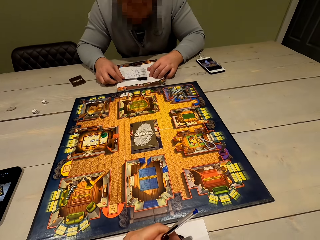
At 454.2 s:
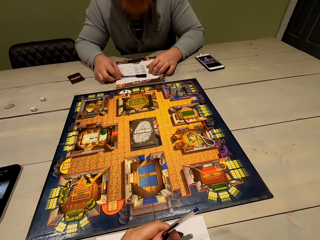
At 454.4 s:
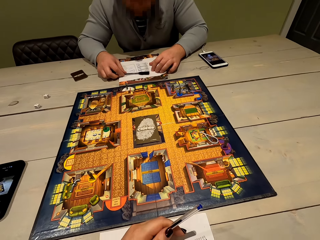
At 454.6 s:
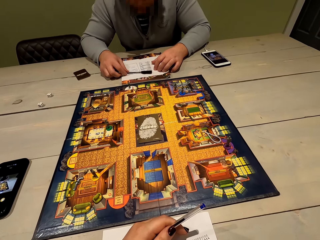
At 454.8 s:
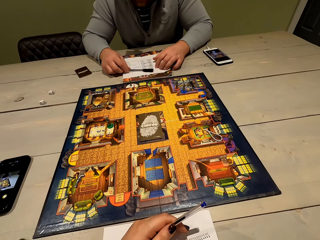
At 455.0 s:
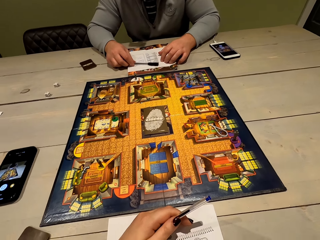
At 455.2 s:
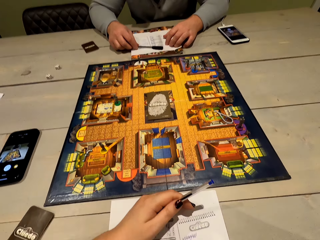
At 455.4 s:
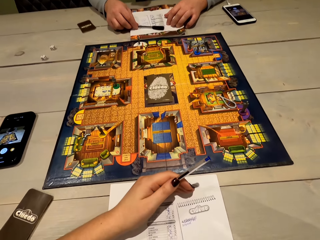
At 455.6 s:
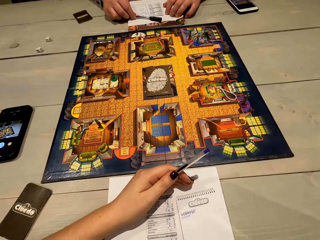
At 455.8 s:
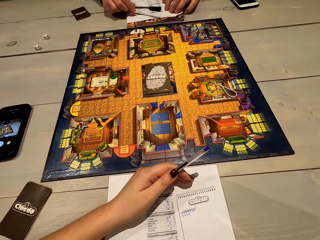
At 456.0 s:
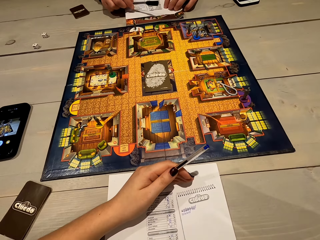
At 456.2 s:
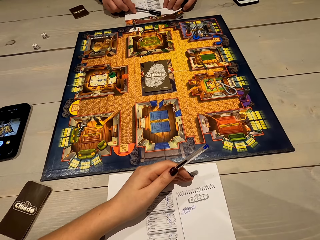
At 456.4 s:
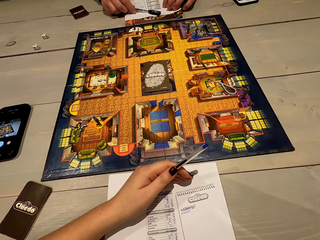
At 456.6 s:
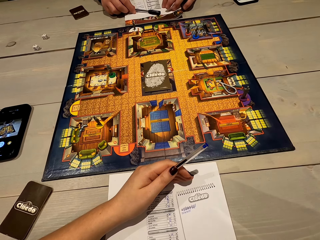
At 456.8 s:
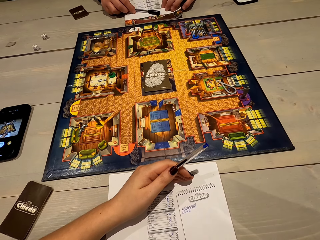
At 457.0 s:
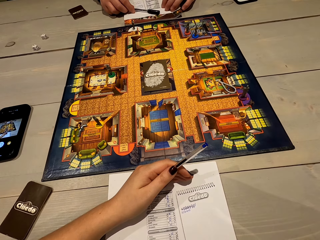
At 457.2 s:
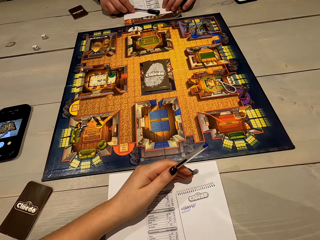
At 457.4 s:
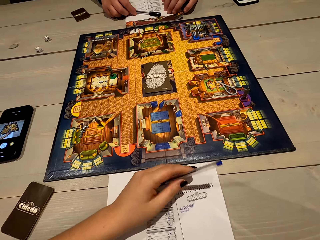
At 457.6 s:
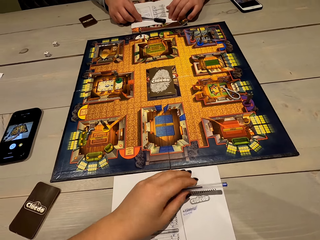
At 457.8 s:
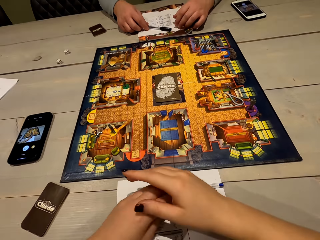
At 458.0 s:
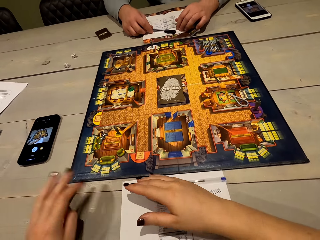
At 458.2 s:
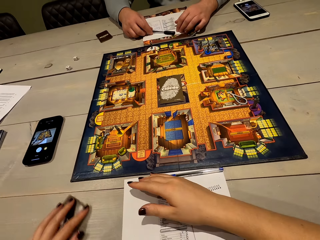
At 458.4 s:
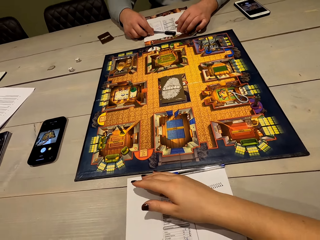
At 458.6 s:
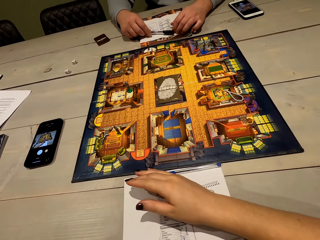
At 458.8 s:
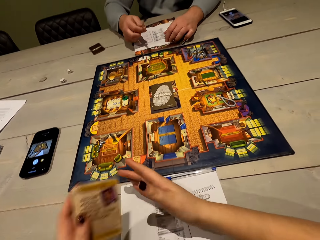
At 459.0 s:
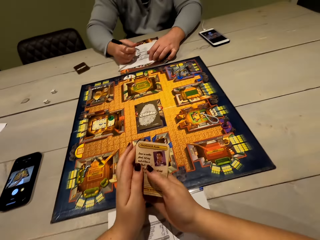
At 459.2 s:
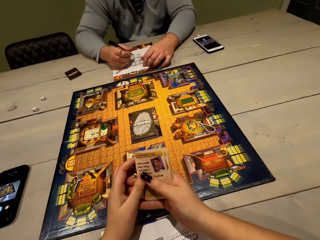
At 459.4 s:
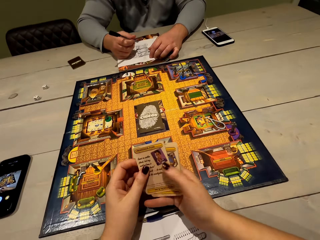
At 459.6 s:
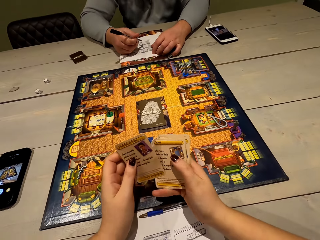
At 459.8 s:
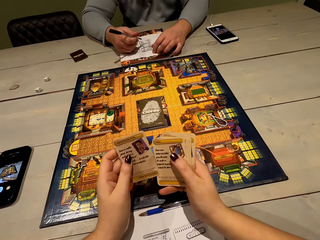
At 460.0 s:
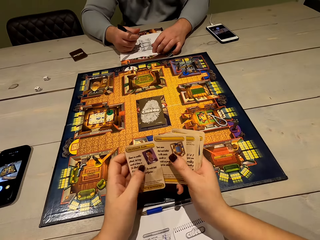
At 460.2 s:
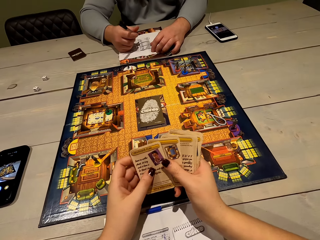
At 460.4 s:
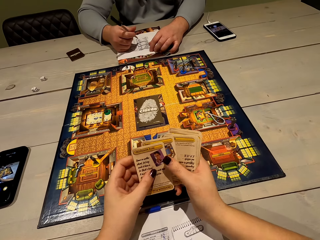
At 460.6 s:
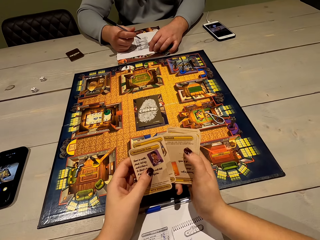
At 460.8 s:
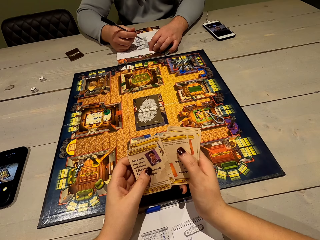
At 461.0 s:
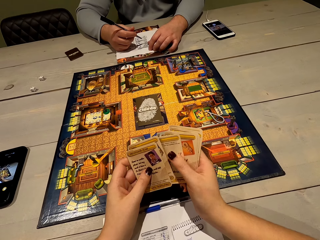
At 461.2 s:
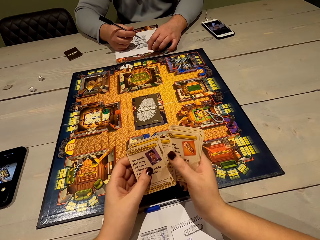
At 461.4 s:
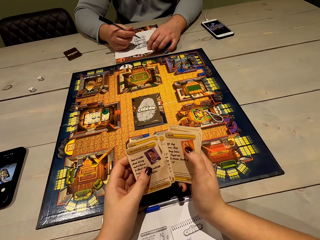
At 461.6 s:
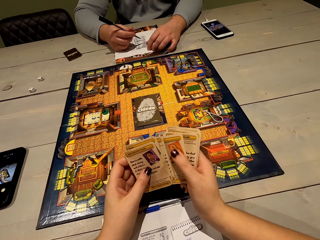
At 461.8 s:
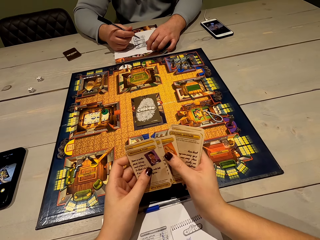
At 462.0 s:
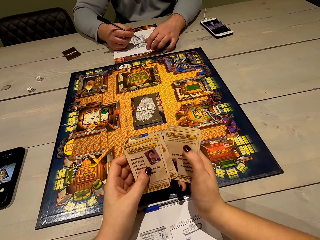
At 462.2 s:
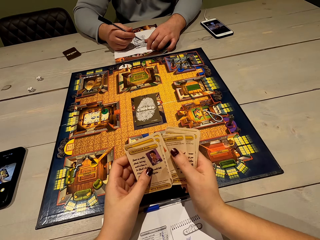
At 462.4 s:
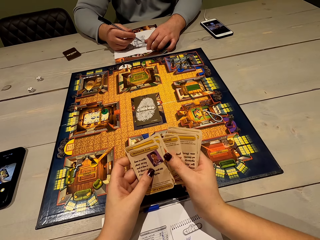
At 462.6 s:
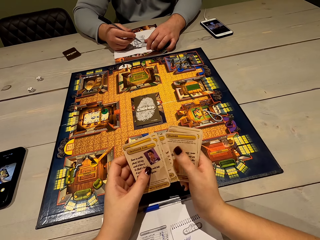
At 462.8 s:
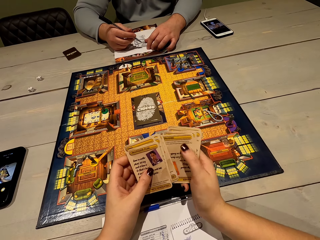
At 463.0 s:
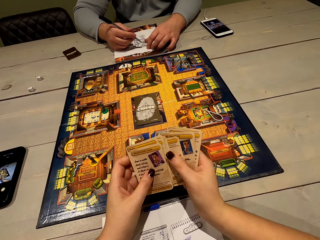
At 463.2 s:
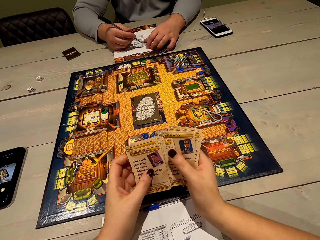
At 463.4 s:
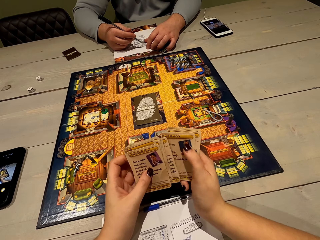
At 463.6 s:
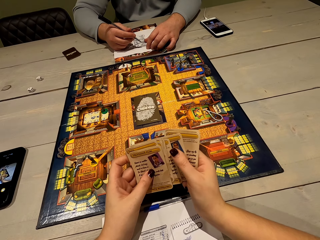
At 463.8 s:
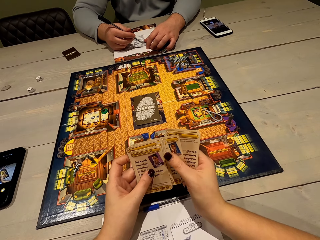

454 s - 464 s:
The camera wearer holds the pen. They pick up the cards. They arrange the cards. They shuffle the cards. They shuffle the cards again.

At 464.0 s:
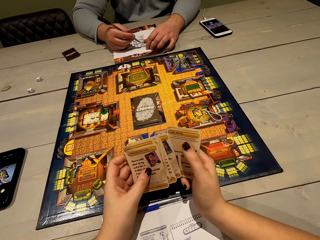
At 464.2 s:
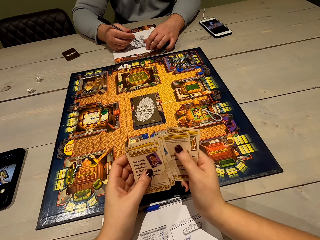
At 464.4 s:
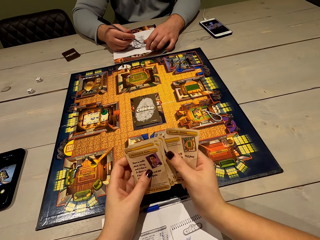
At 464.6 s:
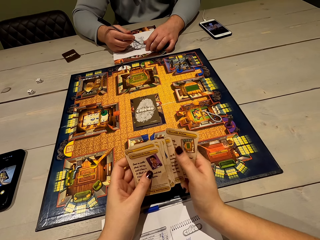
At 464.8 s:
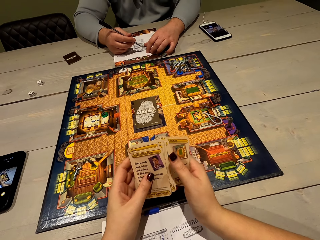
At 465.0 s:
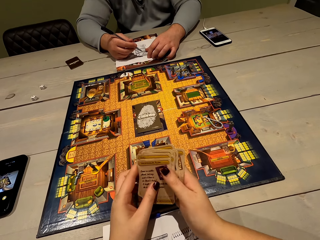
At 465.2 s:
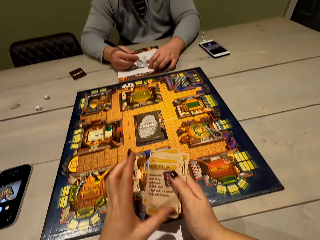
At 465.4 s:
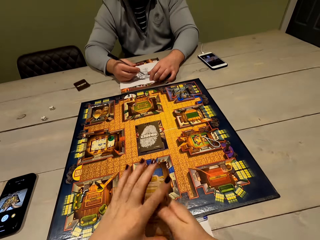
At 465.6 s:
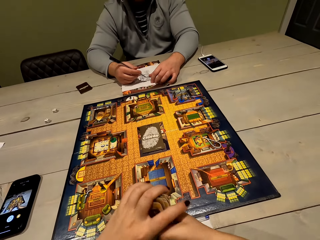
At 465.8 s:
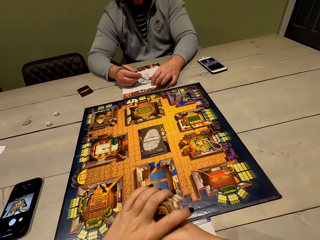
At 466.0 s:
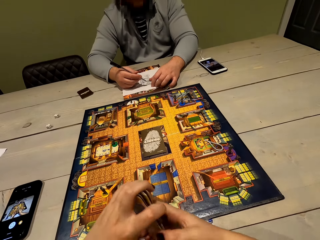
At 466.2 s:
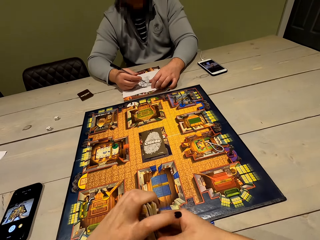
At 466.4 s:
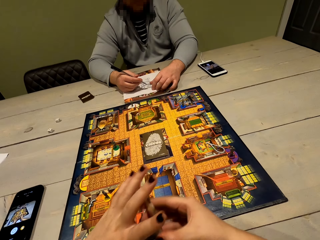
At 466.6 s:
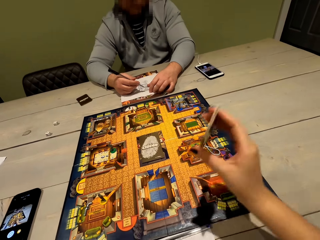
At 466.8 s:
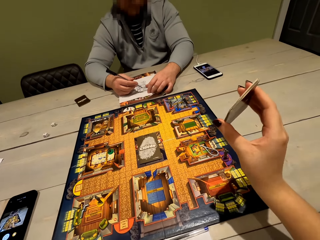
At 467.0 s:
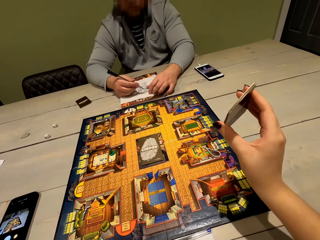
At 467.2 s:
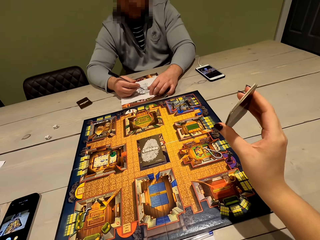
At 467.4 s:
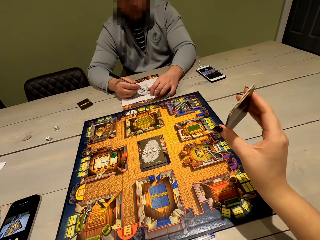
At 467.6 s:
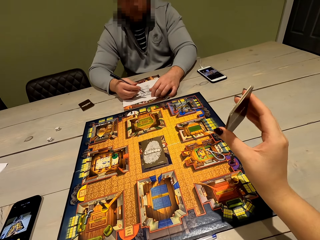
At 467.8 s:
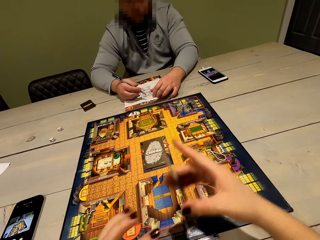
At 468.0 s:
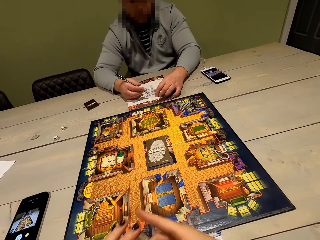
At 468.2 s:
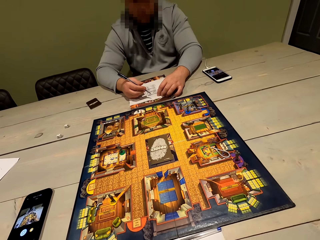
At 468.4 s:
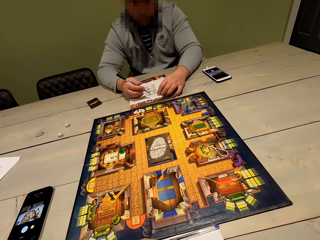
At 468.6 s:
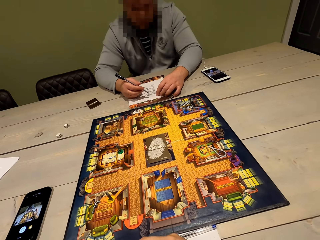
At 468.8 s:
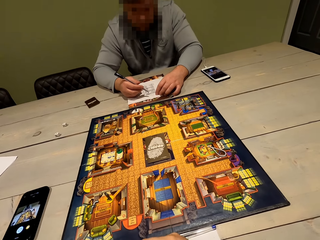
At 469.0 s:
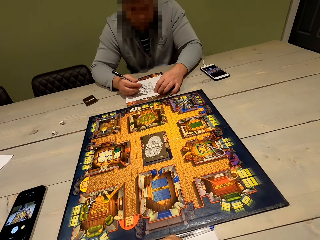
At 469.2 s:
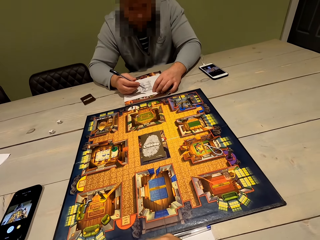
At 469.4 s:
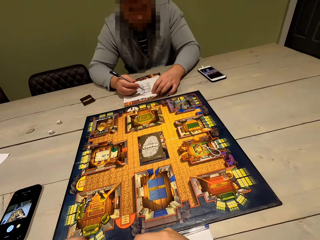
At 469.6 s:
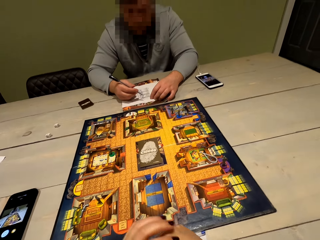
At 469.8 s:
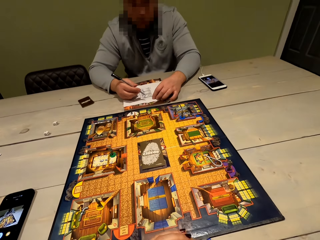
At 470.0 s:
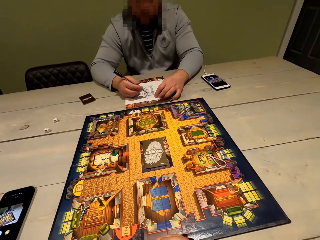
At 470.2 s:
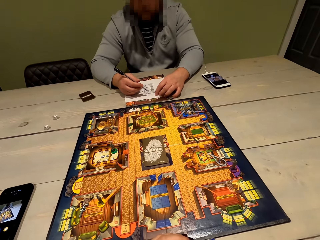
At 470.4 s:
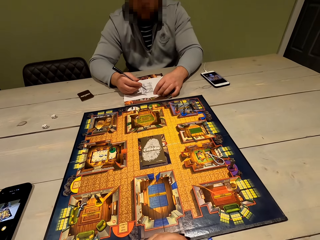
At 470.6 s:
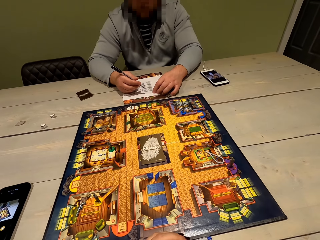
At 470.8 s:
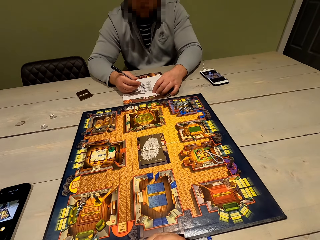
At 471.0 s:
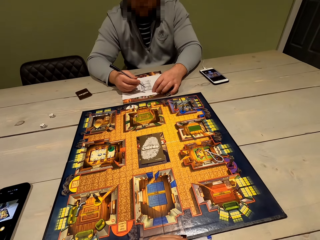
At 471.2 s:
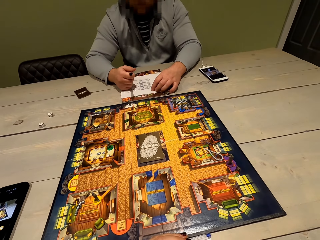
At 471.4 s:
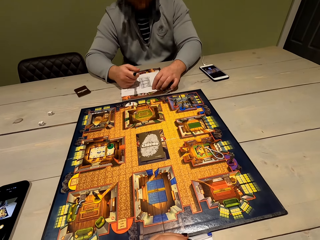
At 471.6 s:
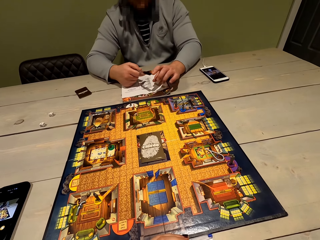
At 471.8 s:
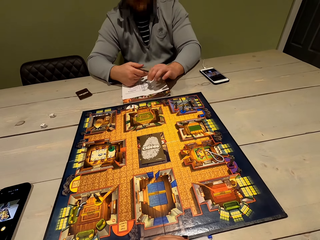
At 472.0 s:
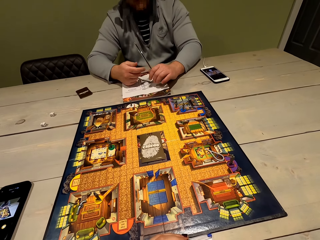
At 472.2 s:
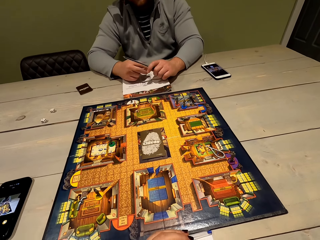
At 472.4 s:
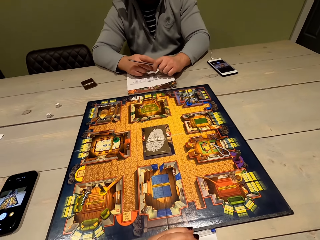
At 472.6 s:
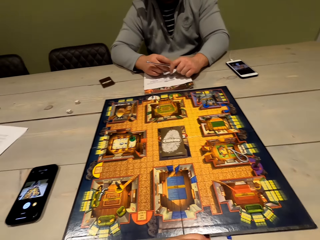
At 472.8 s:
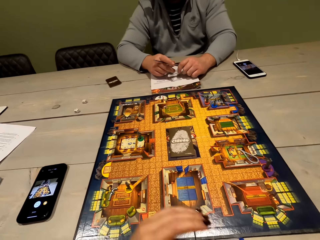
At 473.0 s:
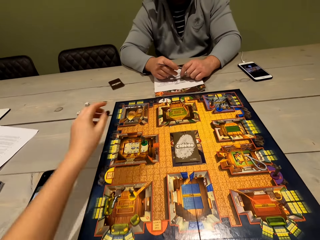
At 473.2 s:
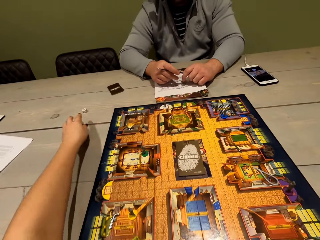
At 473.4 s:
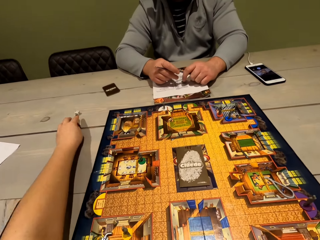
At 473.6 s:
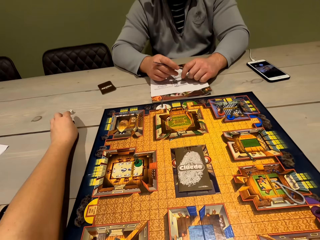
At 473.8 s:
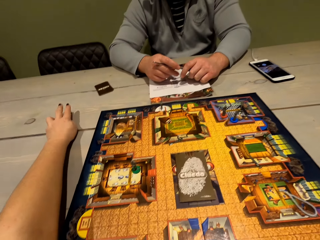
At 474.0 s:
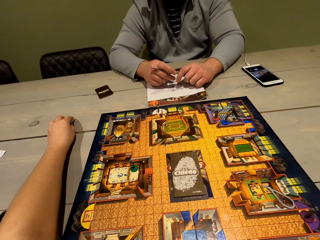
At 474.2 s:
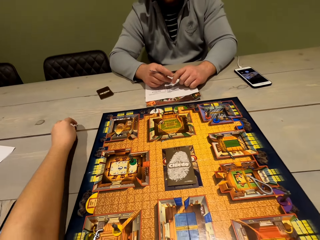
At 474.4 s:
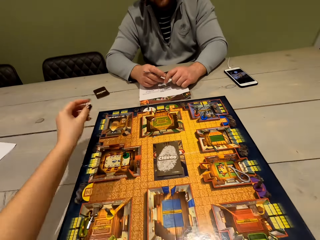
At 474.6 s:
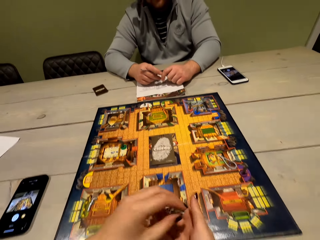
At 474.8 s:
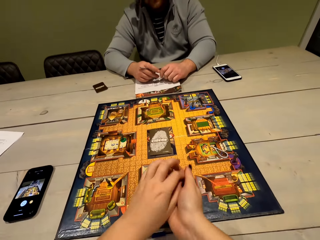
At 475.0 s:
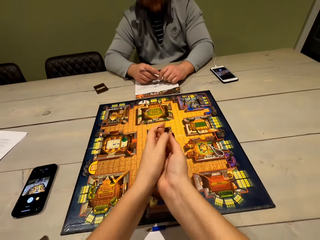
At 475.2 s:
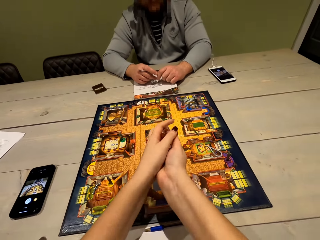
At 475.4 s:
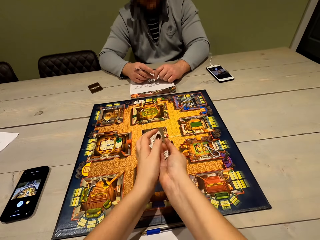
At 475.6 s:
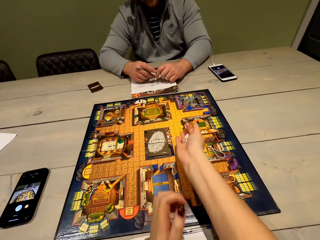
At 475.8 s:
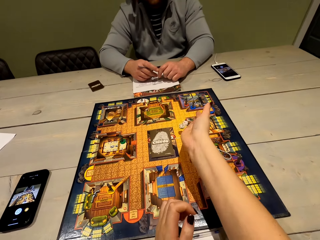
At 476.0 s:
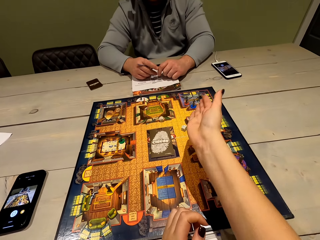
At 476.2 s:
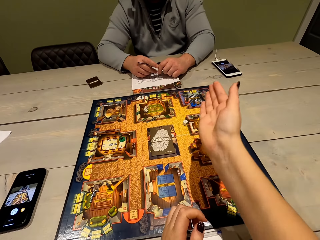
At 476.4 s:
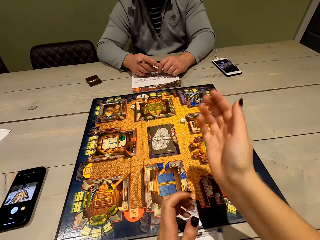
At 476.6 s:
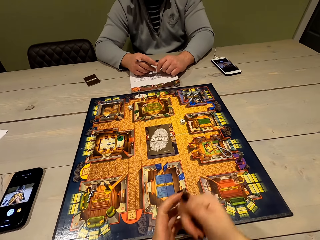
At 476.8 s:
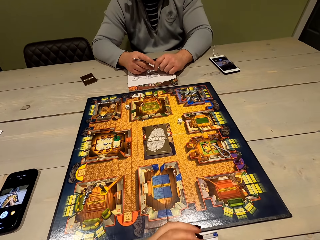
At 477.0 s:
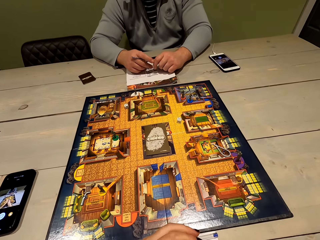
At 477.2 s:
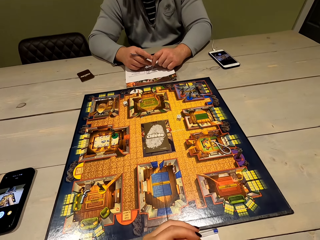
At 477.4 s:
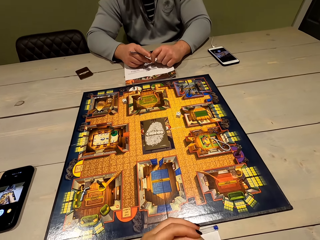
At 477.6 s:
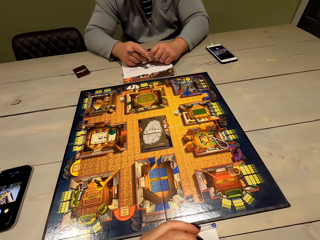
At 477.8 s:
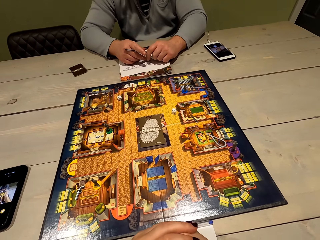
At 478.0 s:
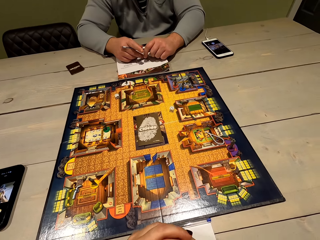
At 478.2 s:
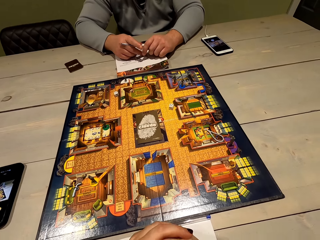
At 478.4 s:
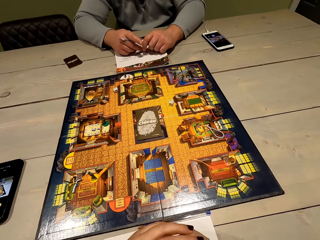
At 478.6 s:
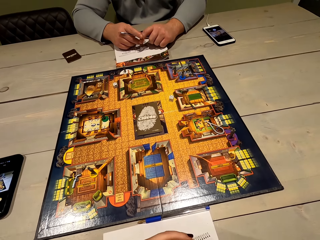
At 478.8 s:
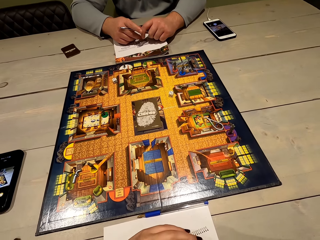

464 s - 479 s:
The camera wearer shuffles the cards. She shuffles the cards again. She shows a person the cards in her right hand. She picks up the dice. She shakes the dice and throws down the dice.
